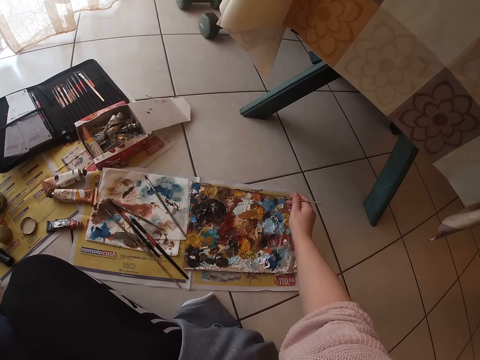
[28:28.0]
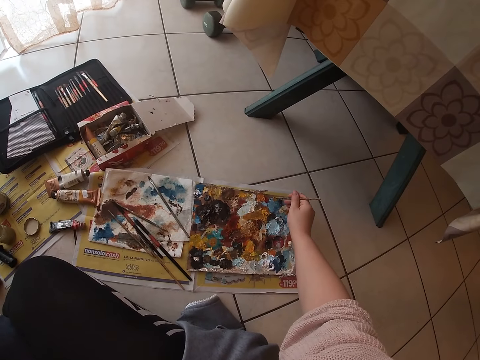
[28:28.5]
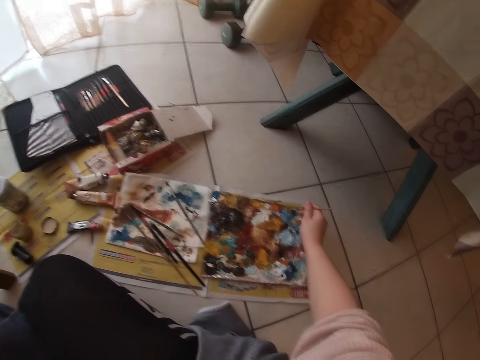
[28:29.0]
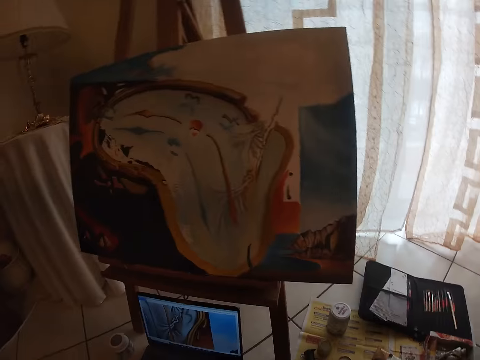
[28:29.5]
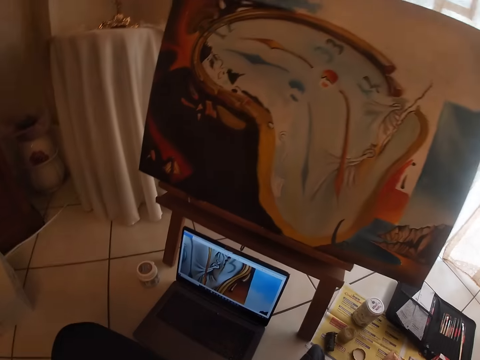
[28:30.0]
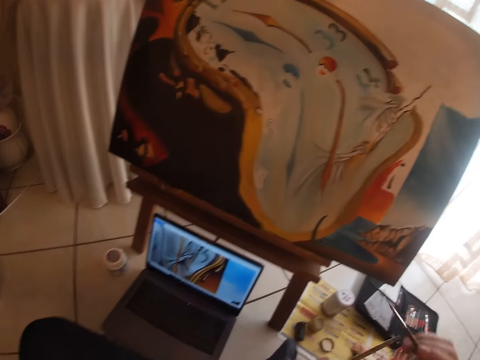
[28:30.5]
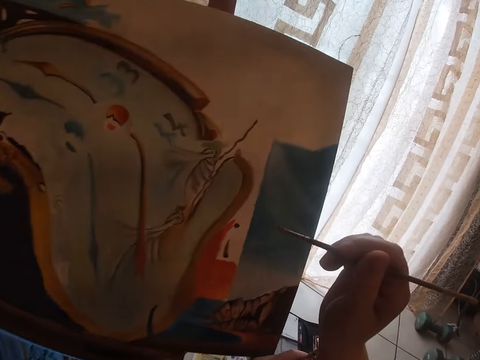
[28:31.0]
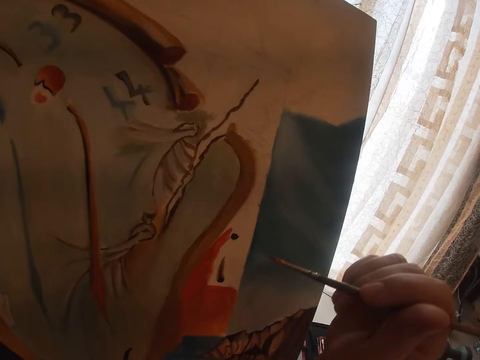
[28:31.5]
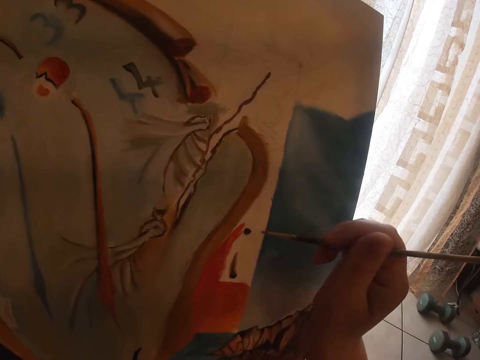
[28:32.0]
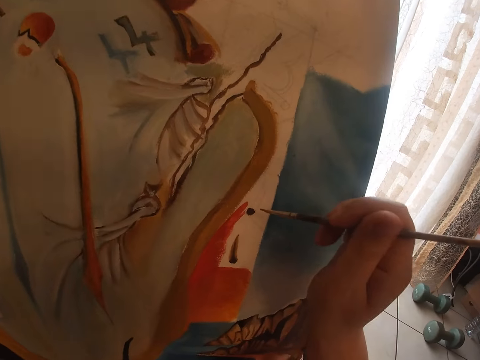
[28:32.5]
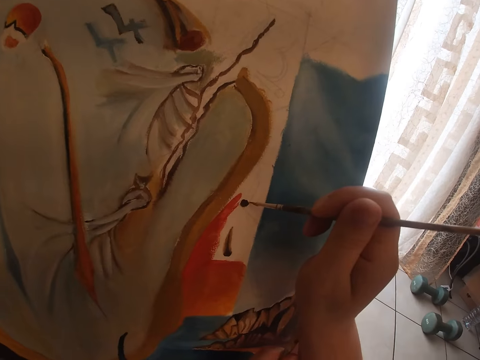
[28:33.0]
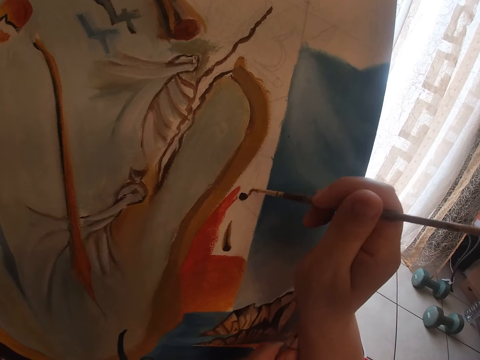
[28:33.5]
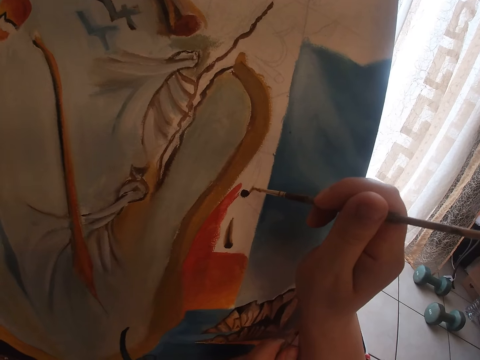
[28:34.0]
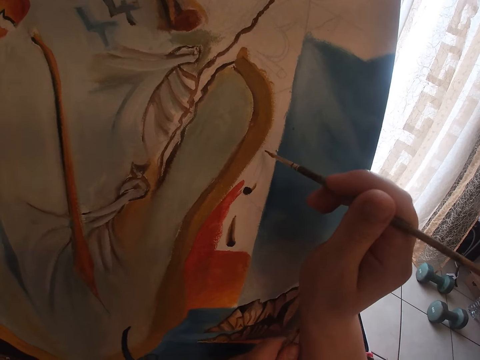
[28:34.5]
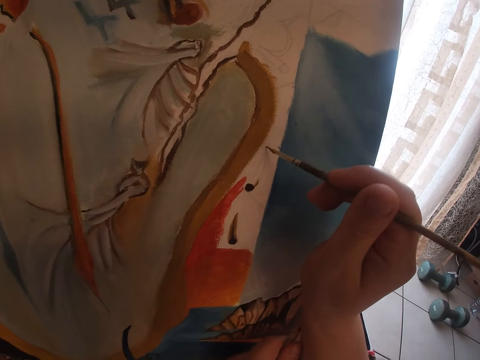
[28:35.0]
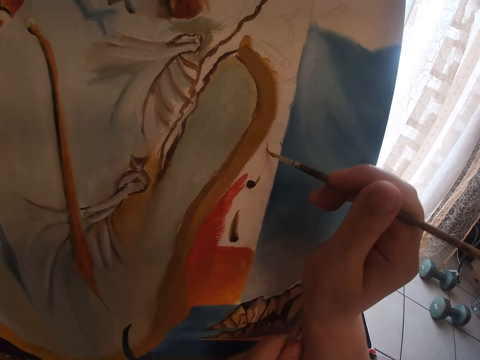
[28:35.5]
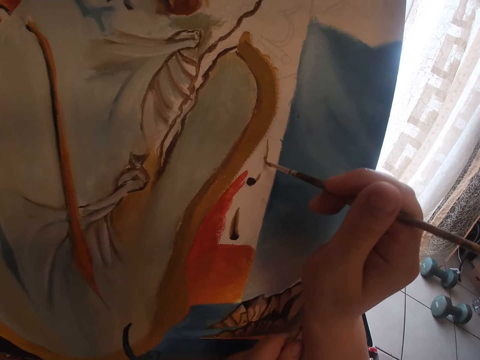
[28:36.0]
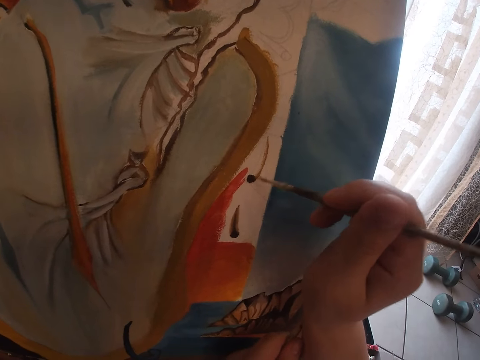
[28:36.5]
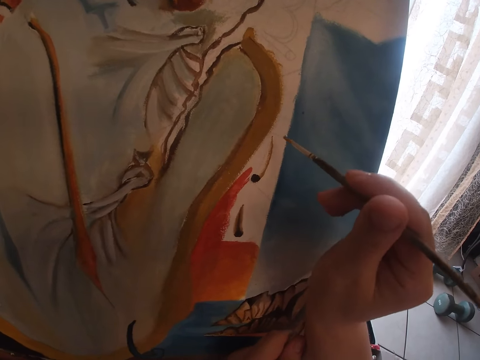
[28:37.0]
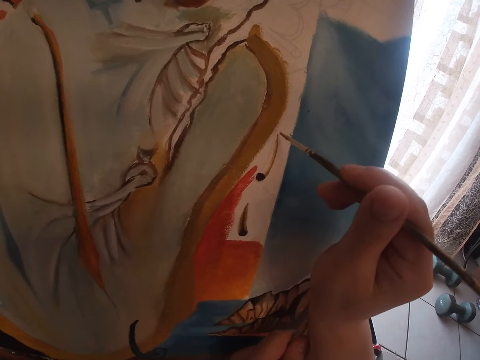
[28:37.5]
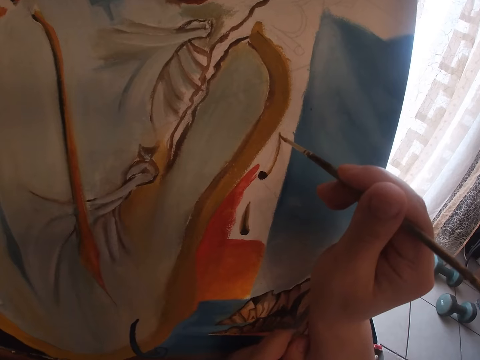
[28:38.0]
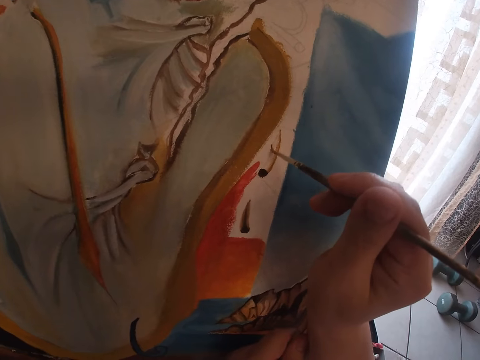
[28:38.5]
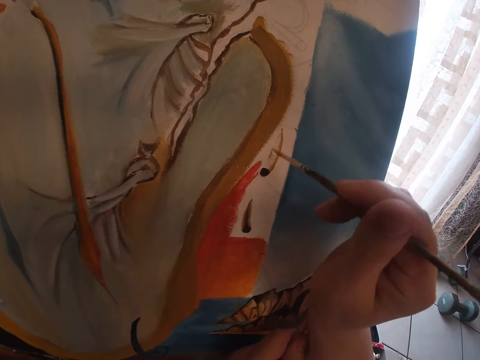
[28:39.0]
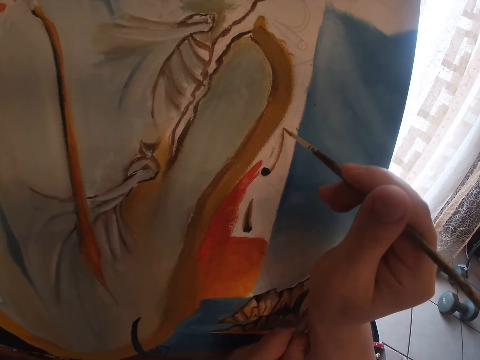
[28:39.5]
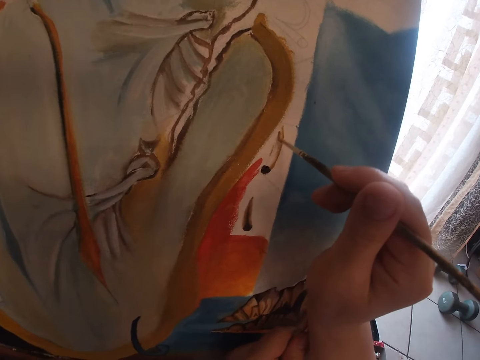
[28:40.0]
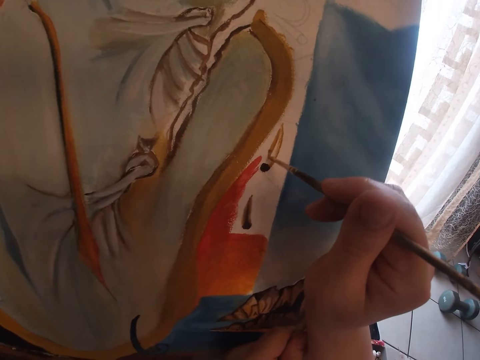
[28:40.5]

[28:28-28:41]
The camera wearer dabs paint on the palettes with the small detail brush. They rub the brush on the board. They paint on the canvas.

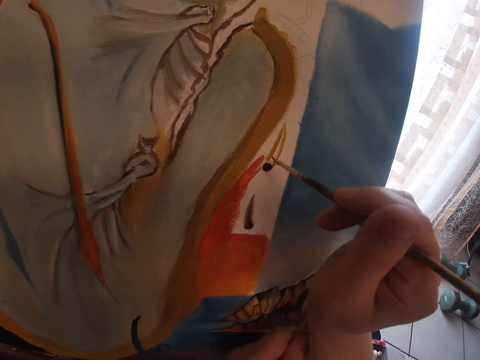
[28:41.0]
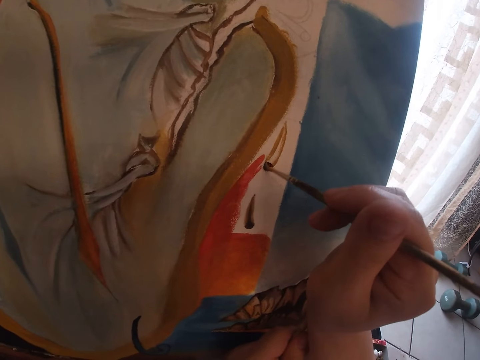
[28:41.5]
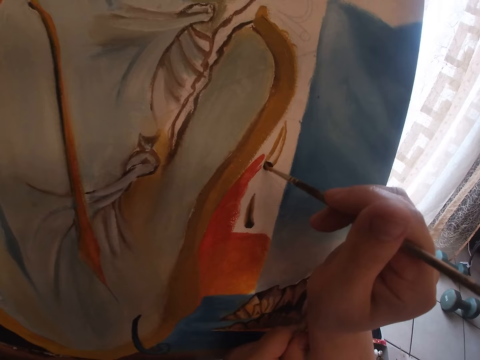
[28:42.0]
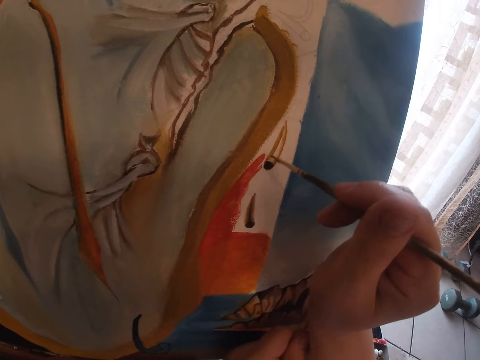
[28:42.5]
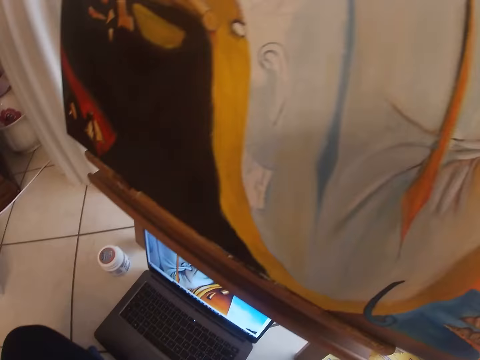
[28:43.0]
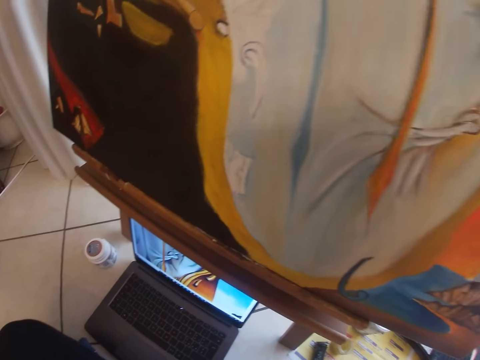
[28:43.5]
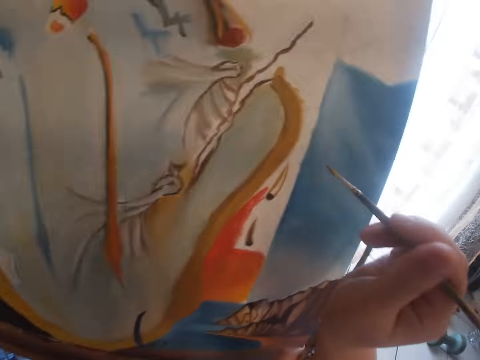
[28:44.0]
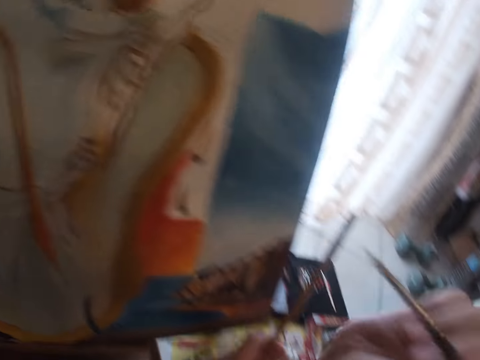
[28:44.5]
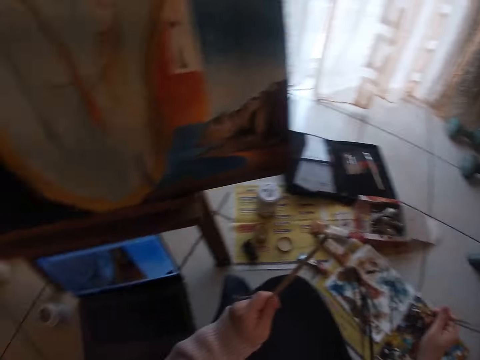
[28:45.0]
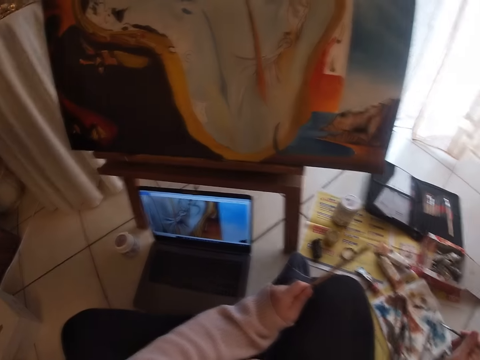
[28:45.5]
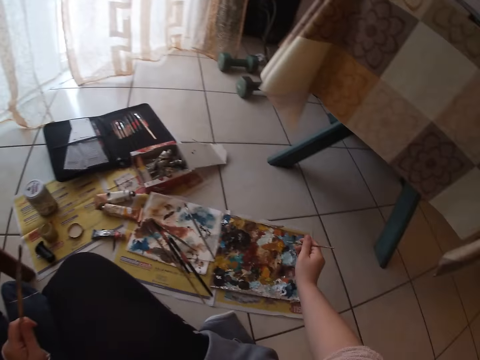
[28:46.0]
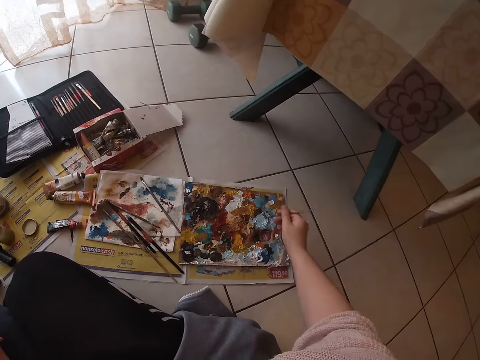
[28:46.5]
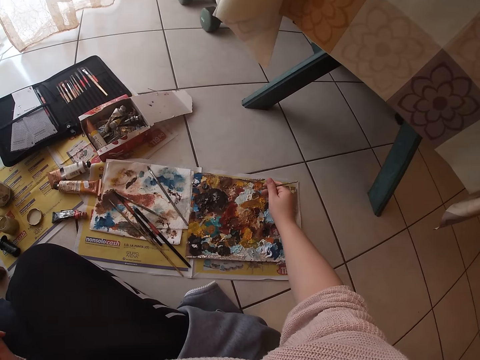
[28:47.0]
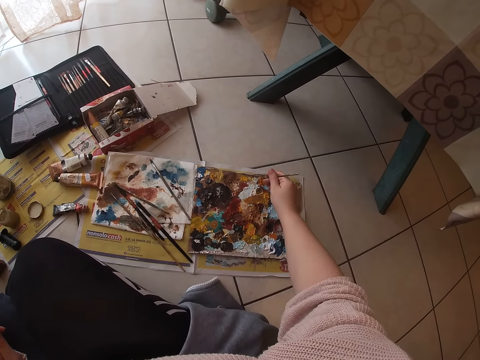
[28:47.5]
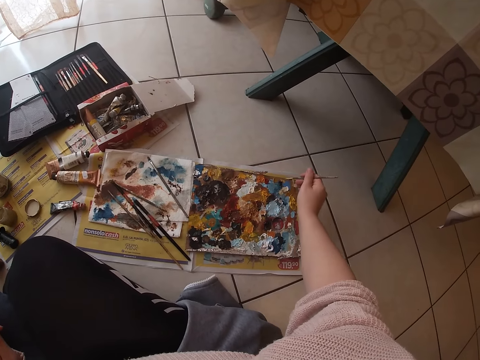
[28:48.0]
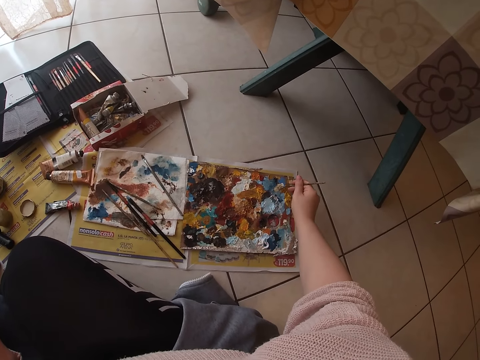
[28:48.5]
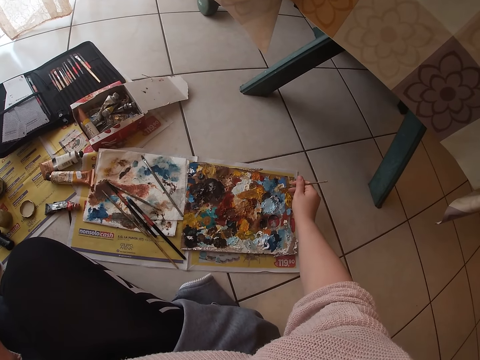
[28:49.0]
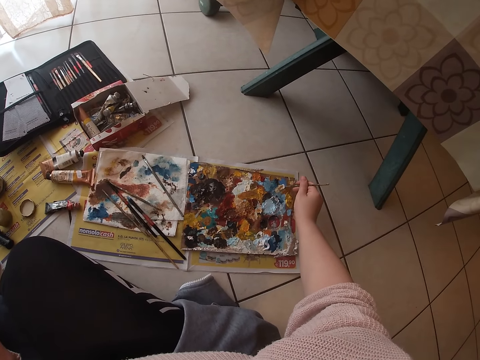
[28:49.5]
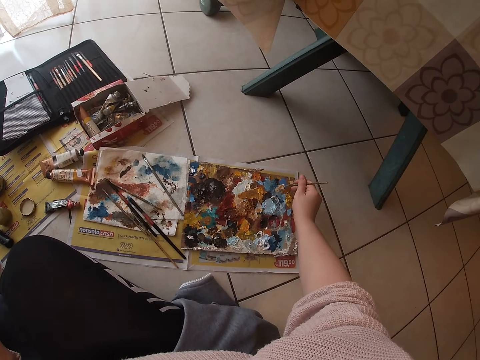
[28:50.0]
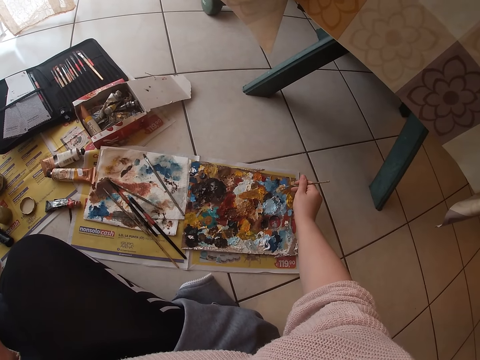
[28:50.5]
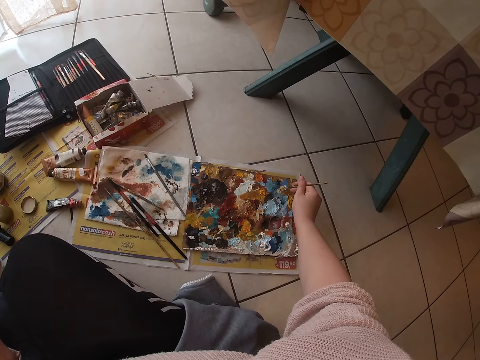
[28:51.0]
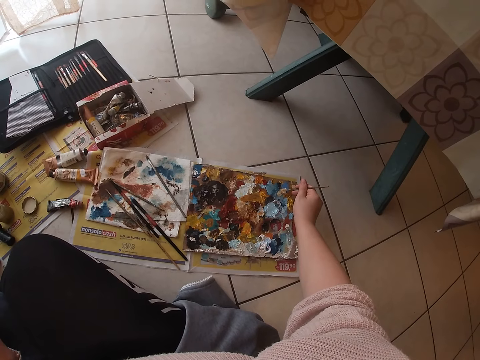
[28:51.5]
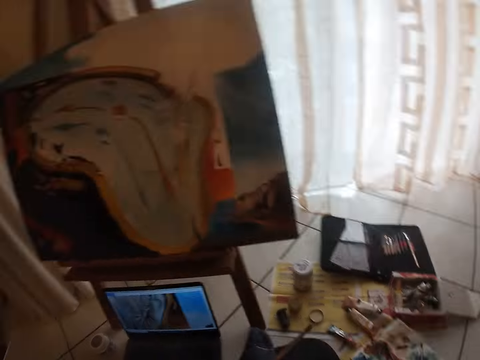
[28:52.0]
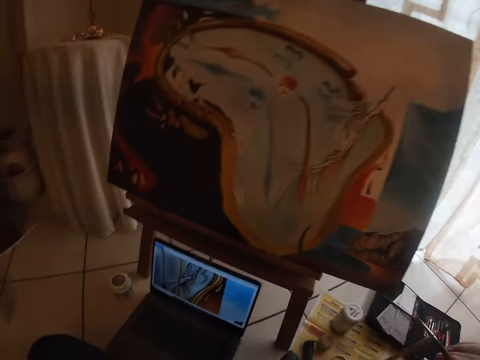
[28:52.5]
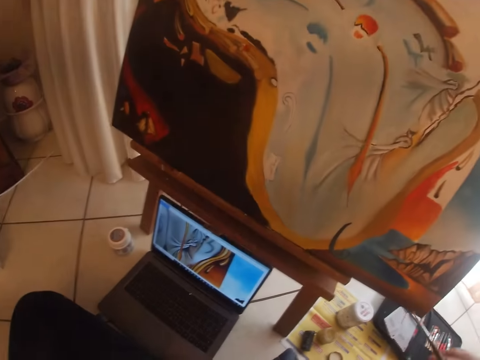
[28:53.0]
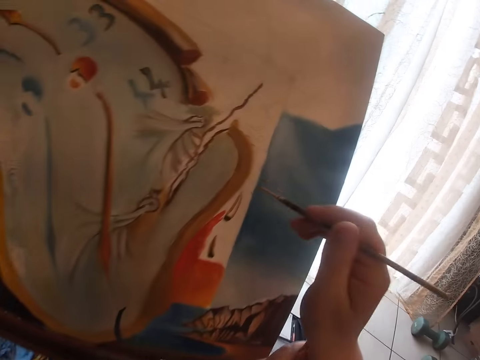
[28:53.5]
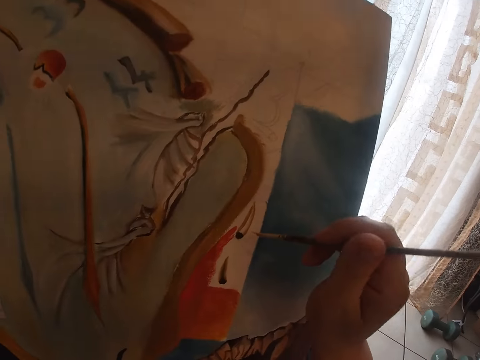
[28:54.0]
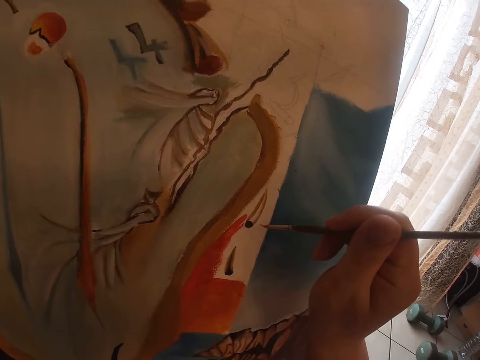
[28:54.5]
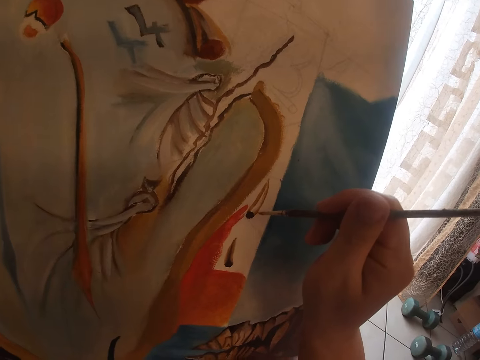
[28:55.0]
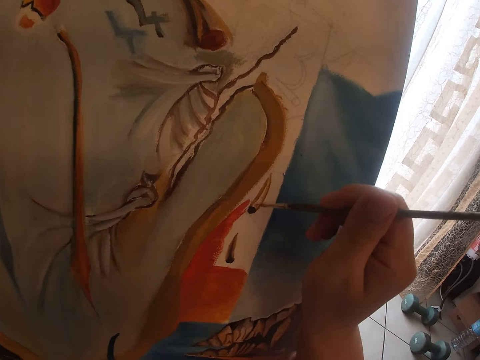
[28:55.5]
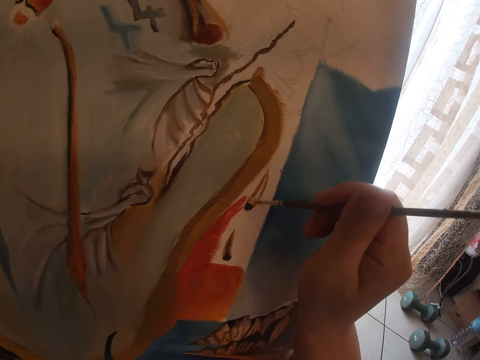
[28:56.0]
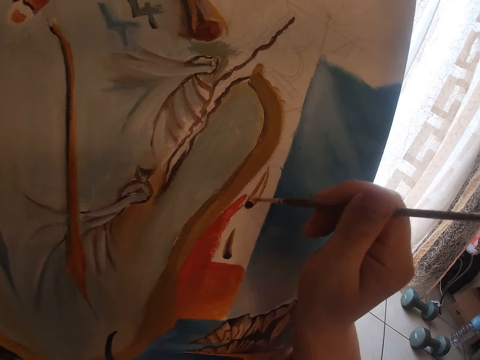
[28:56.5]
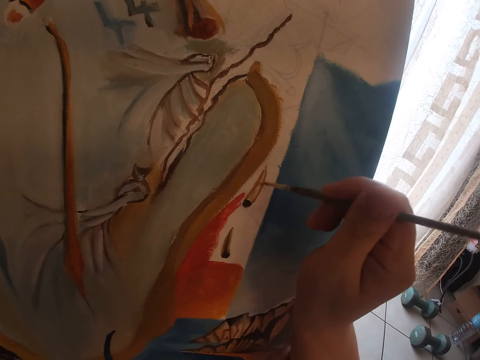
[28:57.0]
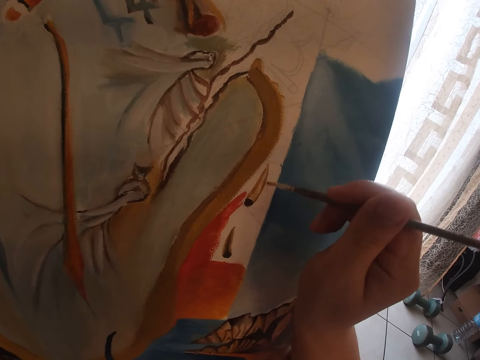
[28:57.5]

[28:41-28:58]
The camera wearer stops painting. They rub the brush on the board. They dab paint on the palettes with the small detail brush. They paint on the canvas.
